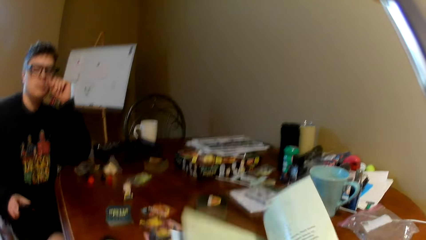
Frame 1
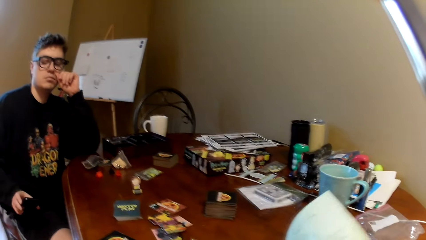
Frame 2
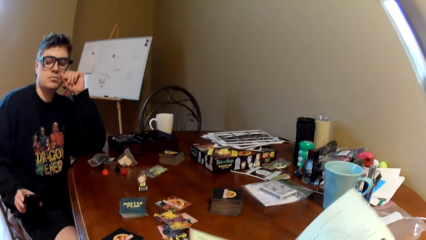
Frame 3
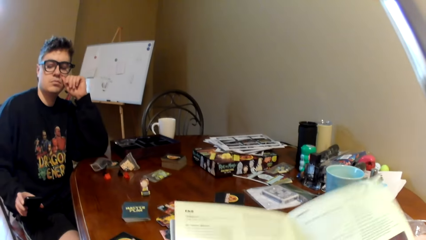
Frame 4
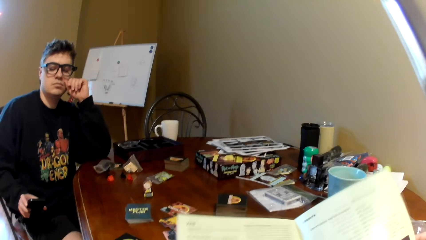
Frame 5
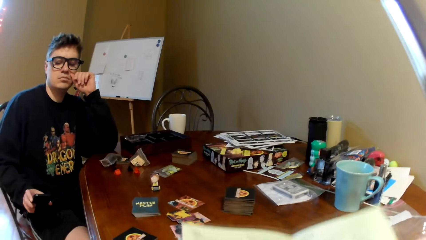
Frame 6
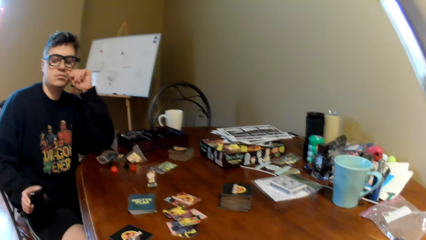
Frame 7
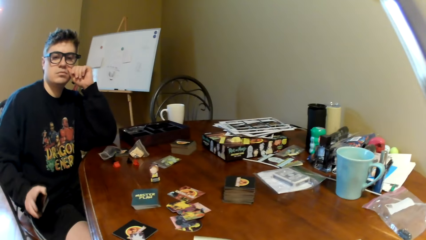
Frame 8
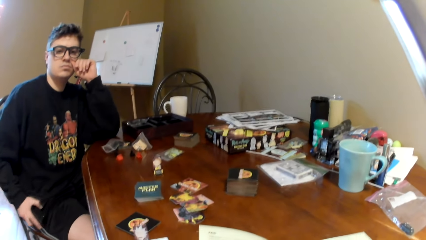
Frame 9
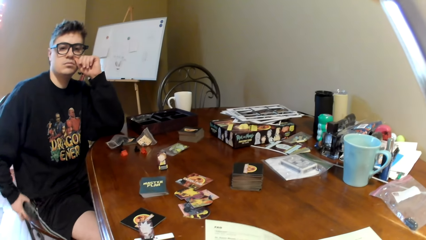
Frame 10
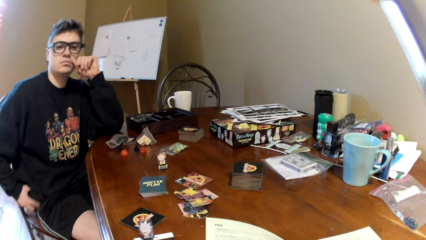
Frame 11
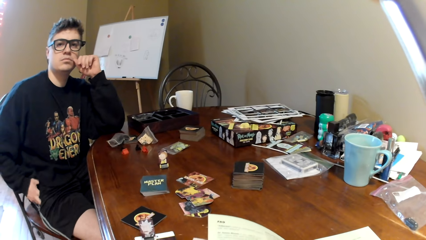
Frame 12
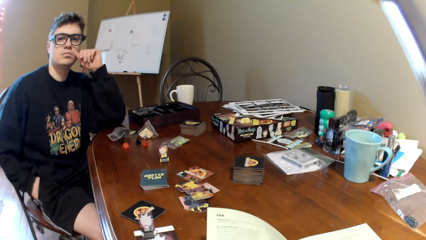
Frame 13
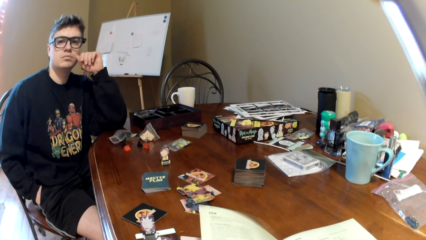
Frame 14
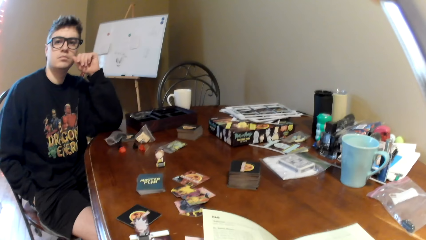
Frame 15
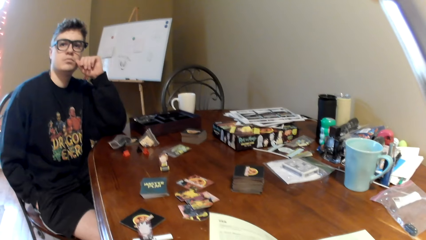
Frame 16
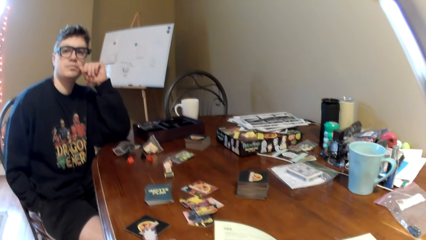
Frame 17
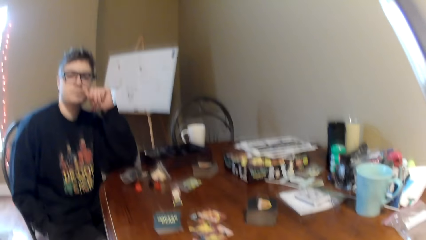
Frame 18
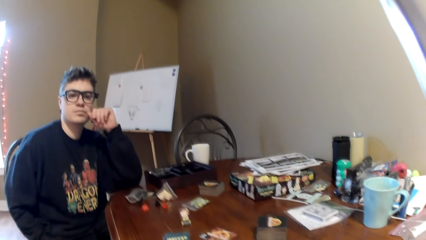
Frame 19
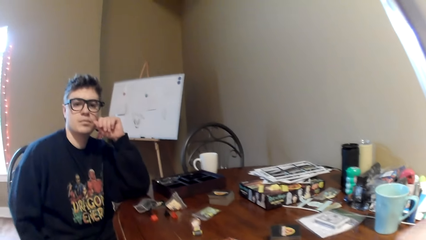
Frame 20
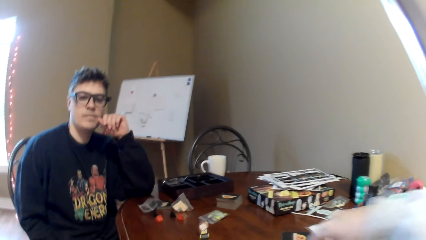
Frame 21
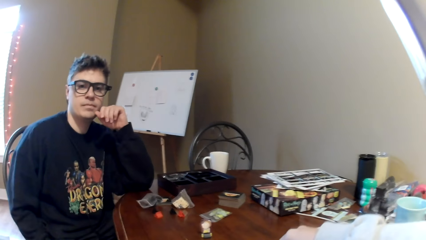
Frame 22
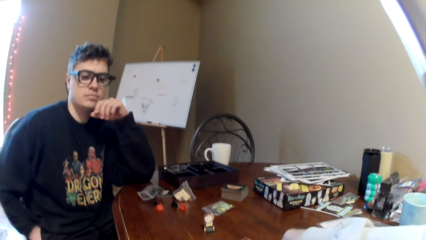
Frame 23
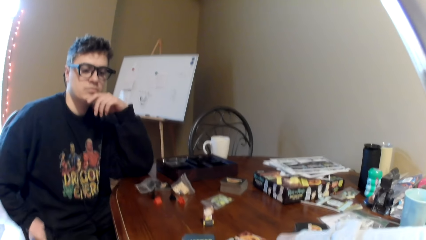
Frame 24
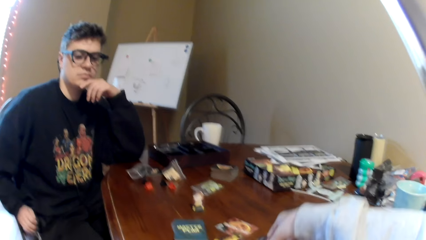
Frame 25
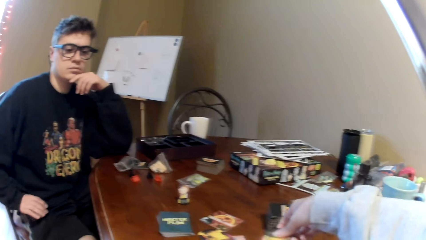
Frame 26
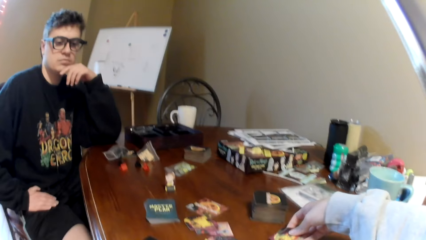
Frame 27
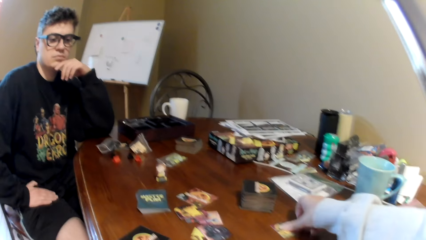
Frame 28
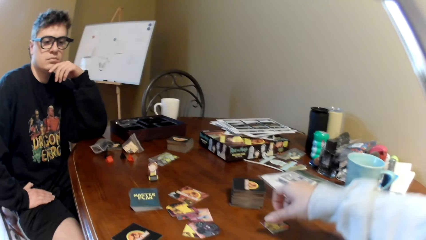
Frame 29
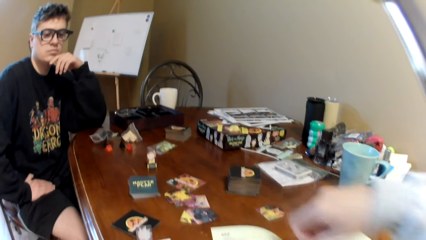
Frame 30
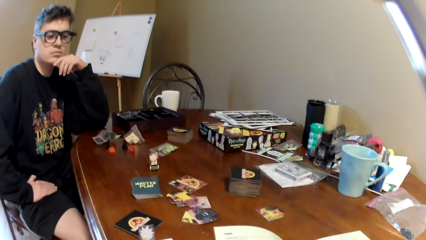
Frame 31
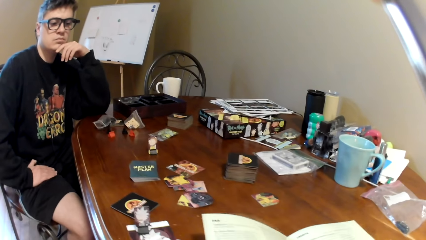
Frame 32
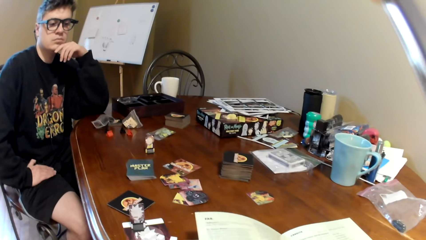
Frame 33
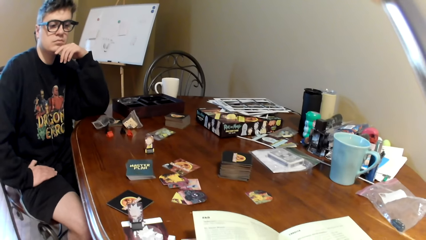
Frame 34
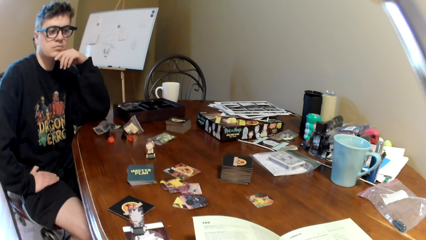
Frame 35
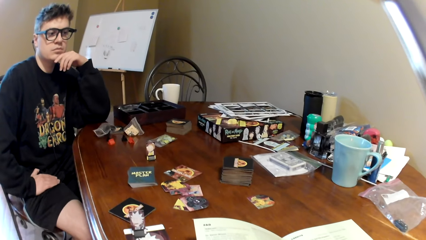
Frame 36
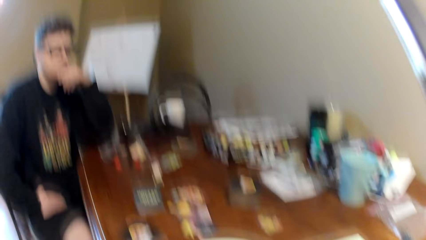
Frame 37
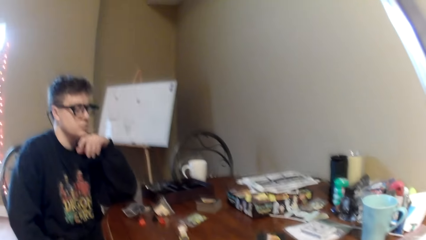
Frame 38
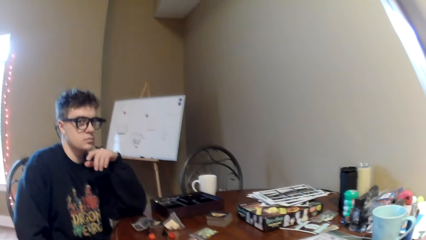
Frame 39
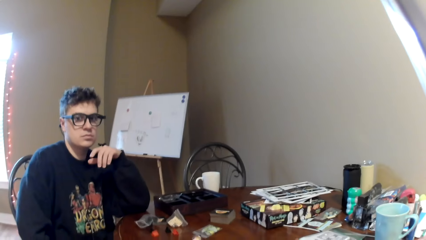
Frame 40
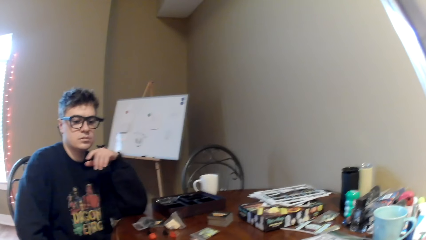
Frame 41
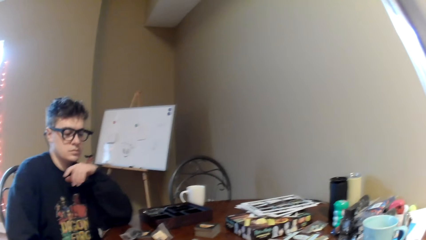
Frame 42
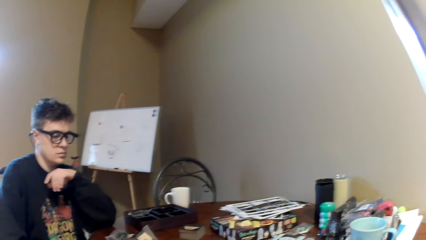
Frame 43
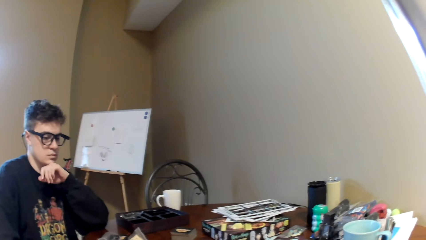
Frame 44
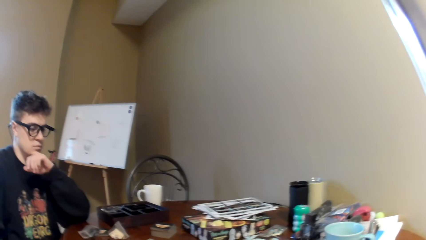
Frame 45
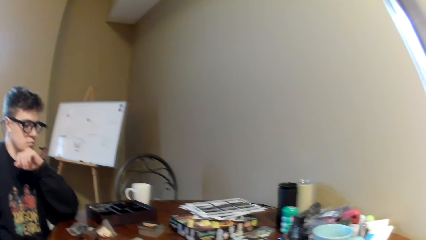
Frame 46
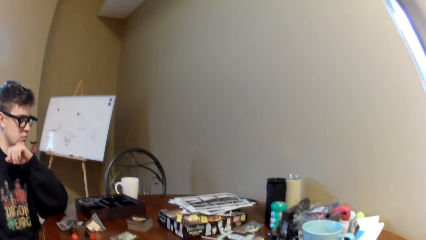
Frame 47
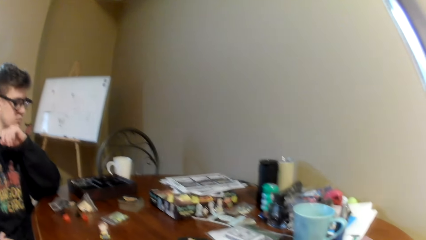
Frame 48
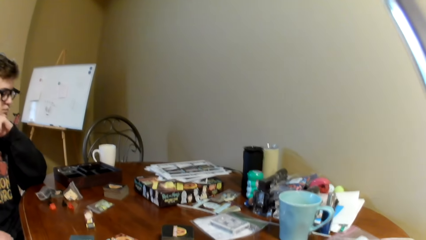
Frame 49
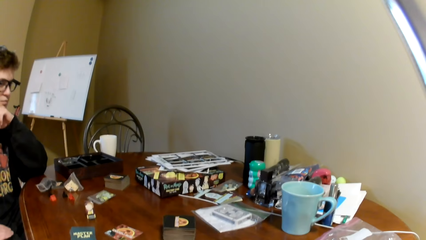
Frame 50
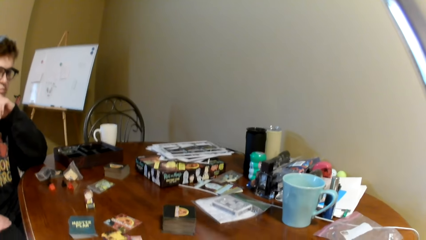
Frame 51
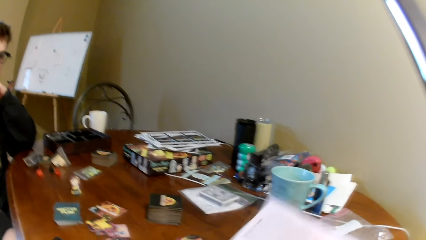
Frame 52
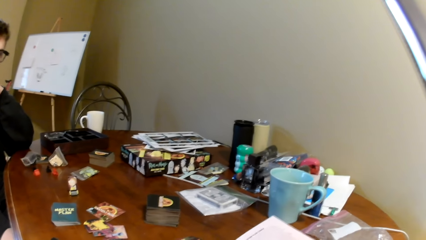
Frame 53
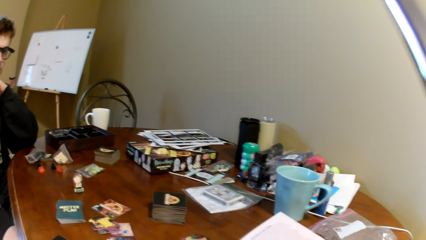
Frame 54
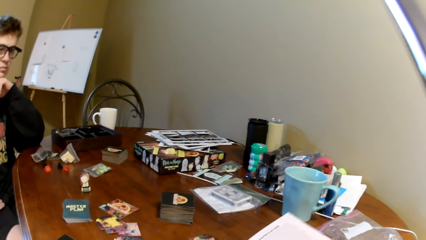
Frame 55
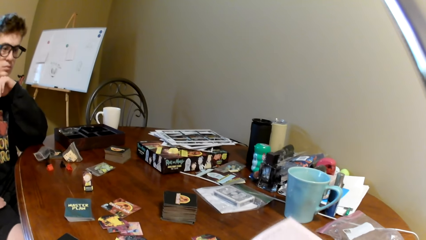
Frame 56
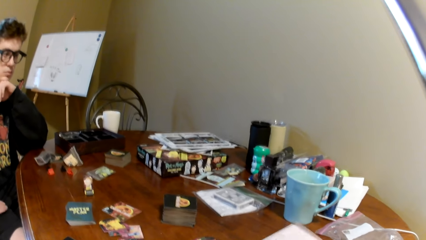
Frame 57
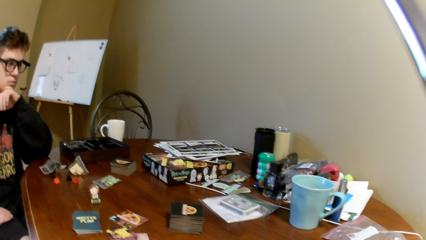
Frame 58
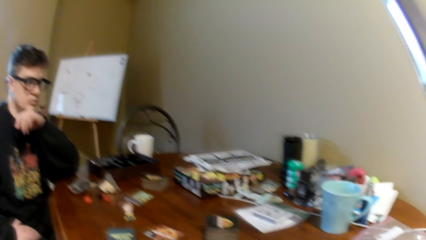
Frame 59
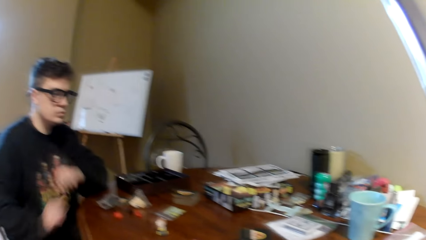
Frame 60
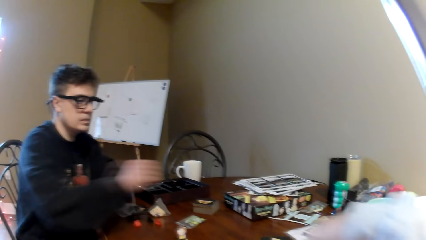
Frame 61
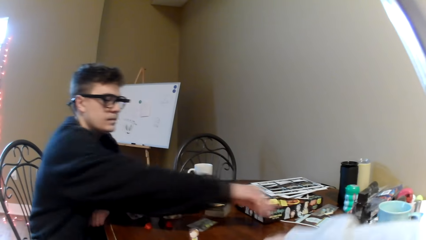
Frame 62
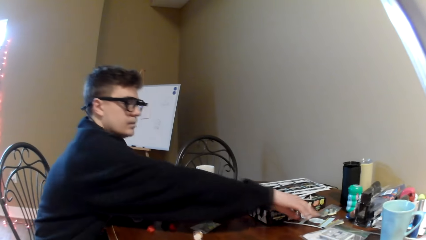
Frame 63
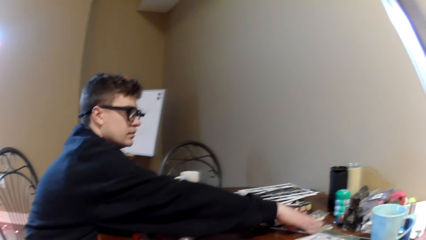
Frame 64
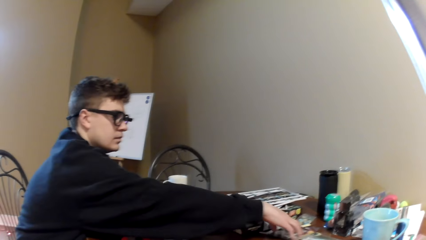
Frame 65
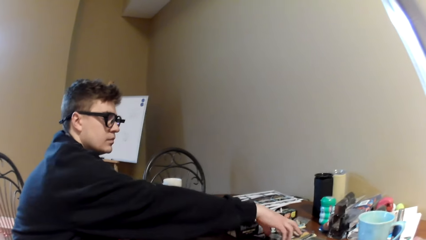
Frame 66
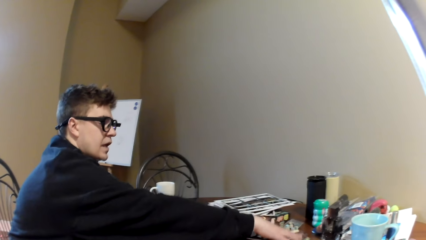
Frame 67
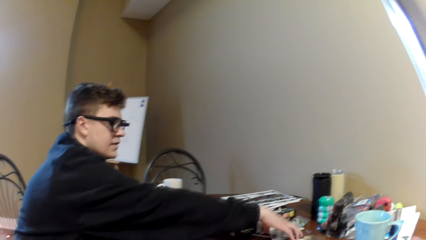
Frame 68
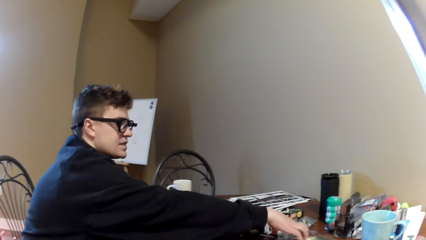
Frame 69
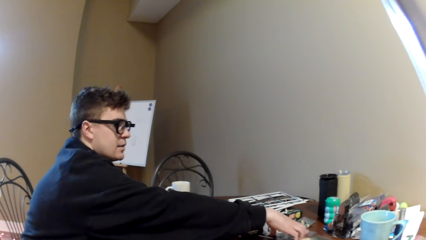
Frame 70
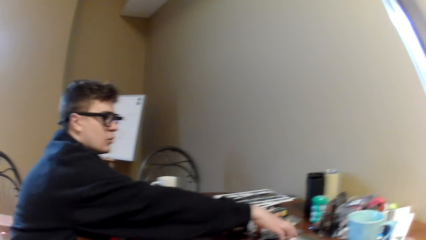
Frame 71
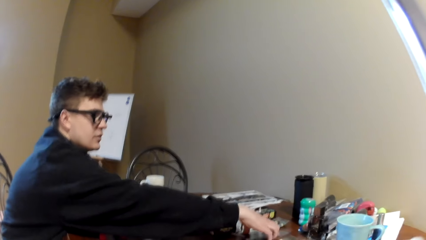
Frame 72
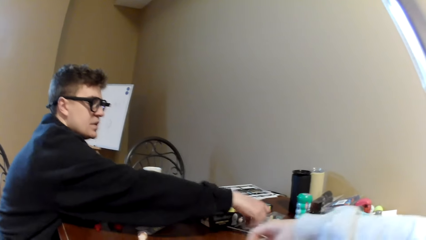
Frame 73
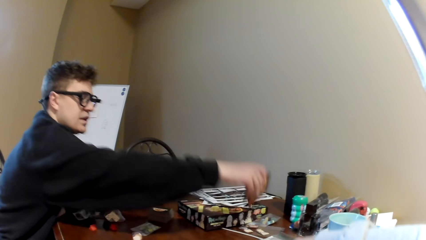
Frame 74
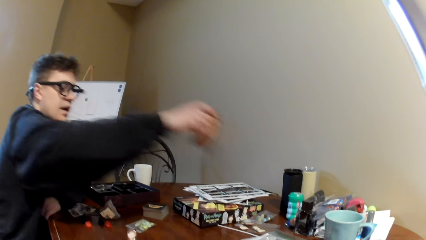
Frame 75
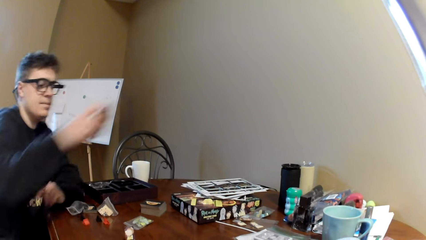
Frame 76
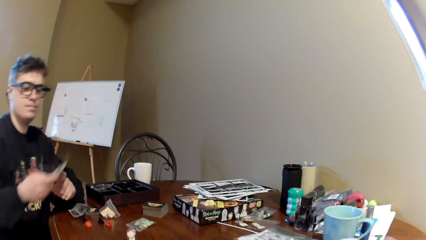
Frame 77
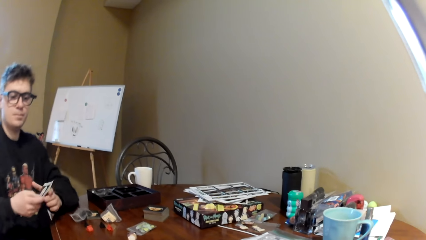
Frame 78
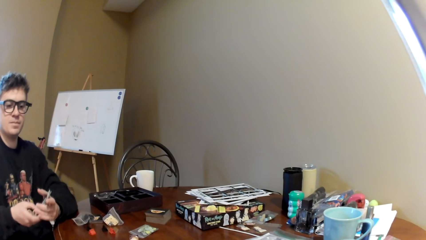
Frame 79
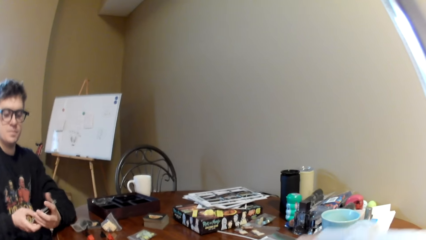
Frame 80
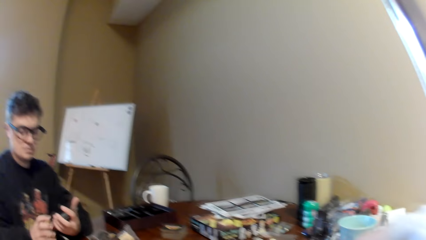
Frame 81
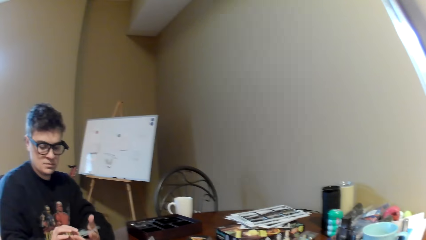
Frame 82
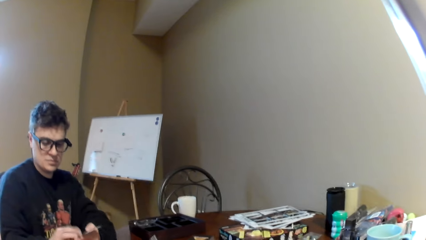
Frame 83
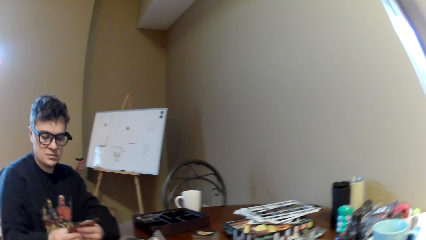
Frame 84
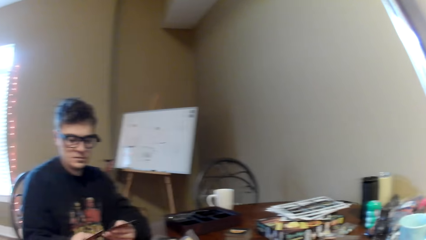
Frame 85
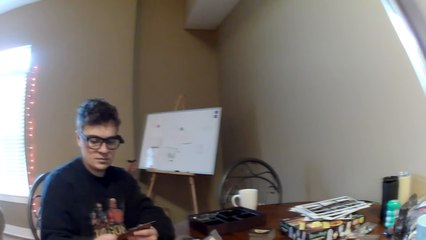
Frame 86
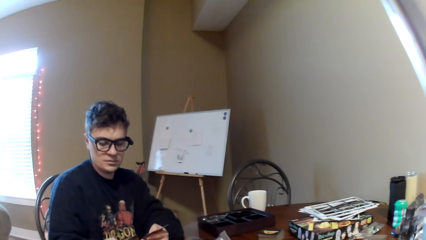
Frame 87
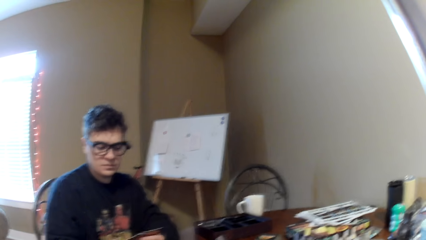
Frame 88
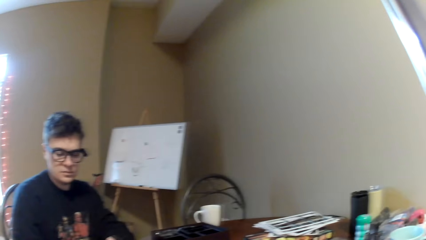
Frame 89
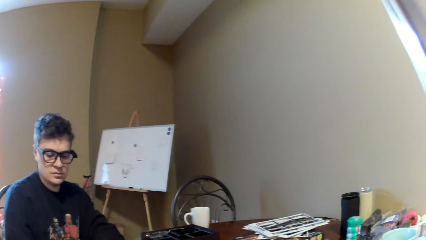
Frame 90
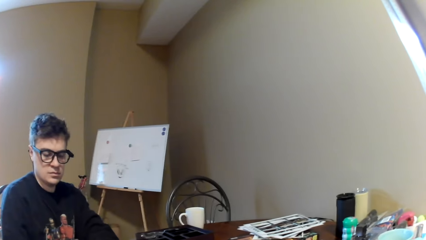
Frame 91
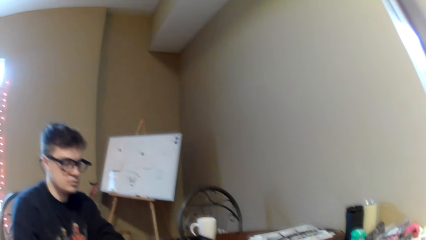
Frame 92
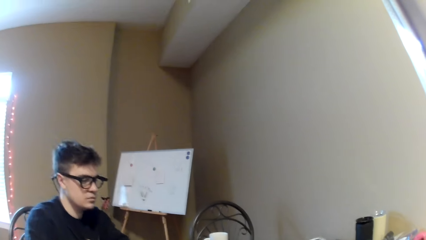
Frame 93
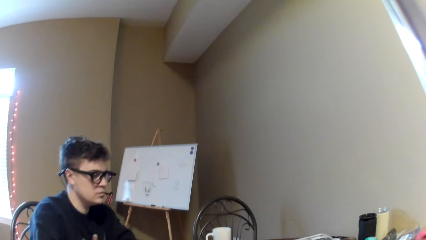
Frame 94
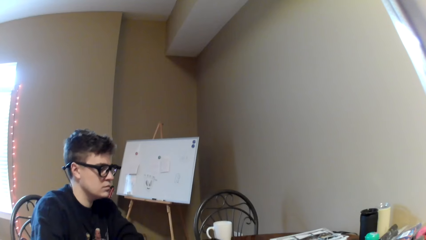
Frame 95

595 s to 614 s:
The camera wearer turns the page of the magazine. A man holds the phone. The camera wearer moves the magazine and reads the magazine. The man puts the phone inside the pocket. The man converses with the camera wearer. The camera wearer moves his right hand on the table. He touches the playing cards. He reads the magazine. The man looks around. The camera wearer looks at the man. He turns the page of the magazine and reads the magazine. The man lifts the right hand, stretches his hand on the table, touches the playing cards, picks up the cards, and converses with the camera wearer. The camera wearer moves the right hand. The man lifts the playing card, looks at the playing card, holds the cards, and shuffles the playing card.
